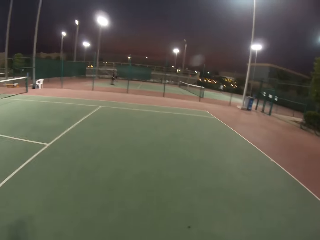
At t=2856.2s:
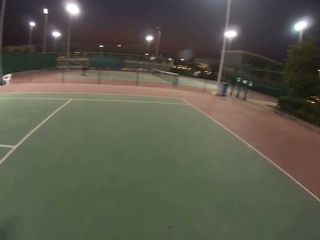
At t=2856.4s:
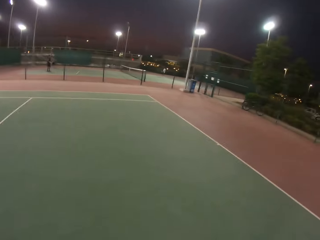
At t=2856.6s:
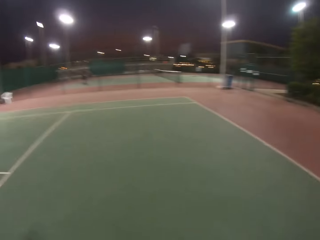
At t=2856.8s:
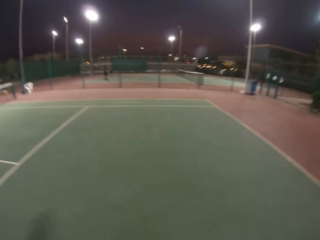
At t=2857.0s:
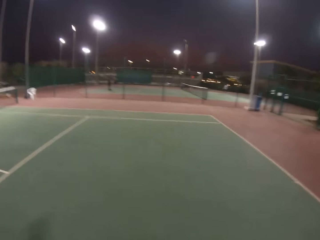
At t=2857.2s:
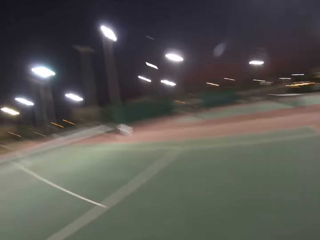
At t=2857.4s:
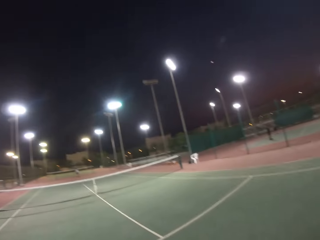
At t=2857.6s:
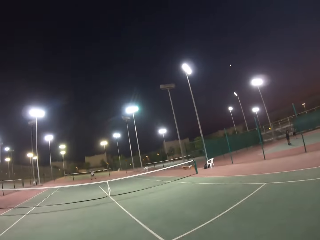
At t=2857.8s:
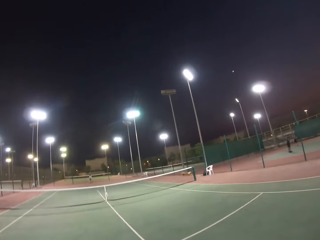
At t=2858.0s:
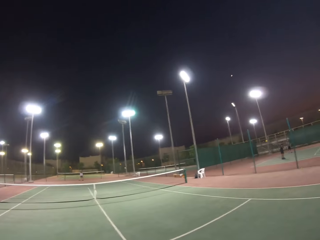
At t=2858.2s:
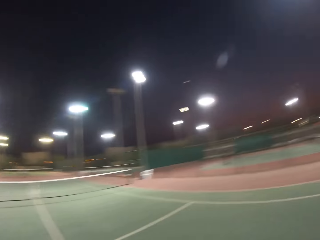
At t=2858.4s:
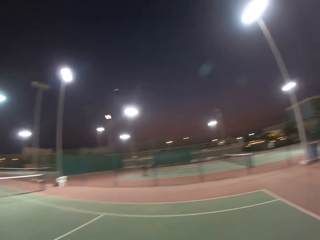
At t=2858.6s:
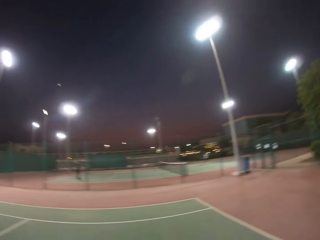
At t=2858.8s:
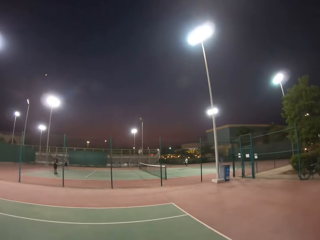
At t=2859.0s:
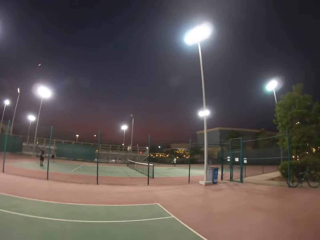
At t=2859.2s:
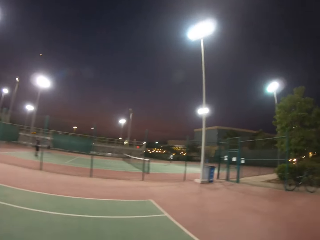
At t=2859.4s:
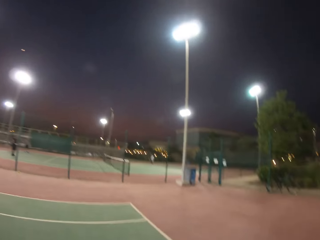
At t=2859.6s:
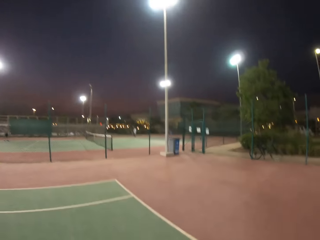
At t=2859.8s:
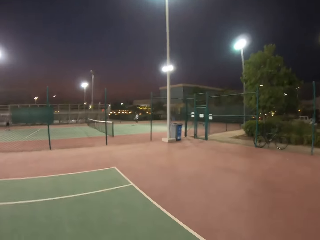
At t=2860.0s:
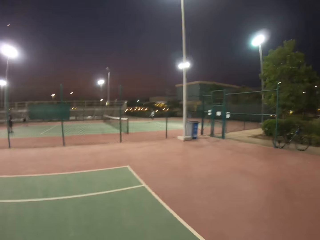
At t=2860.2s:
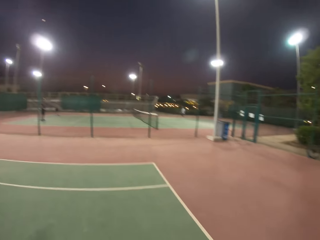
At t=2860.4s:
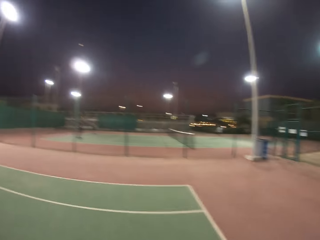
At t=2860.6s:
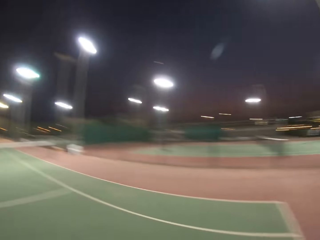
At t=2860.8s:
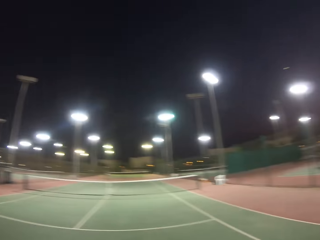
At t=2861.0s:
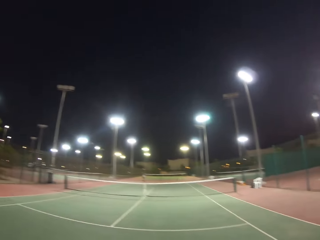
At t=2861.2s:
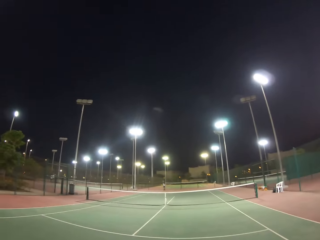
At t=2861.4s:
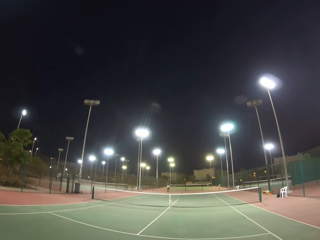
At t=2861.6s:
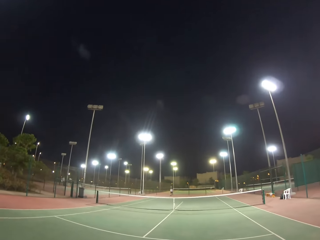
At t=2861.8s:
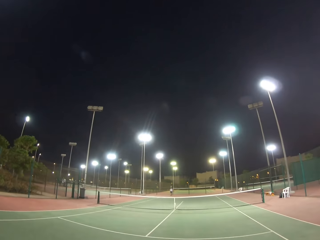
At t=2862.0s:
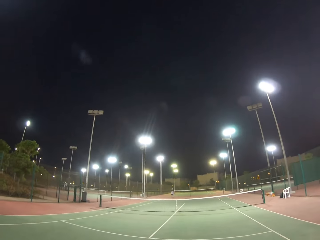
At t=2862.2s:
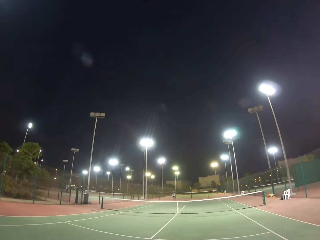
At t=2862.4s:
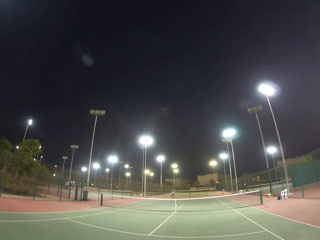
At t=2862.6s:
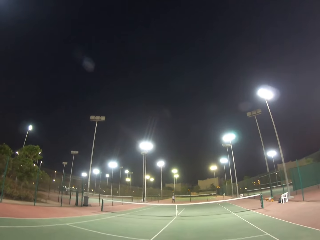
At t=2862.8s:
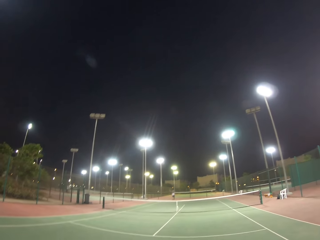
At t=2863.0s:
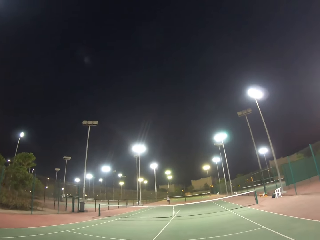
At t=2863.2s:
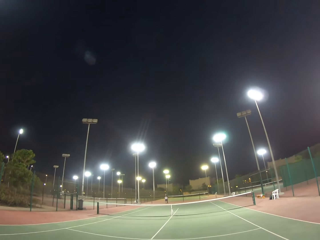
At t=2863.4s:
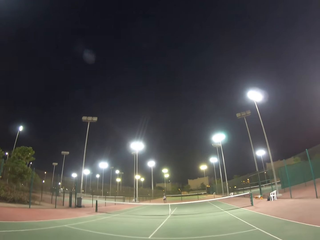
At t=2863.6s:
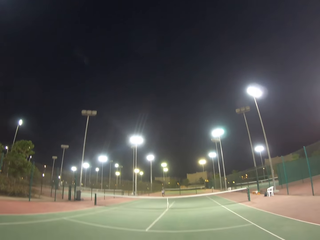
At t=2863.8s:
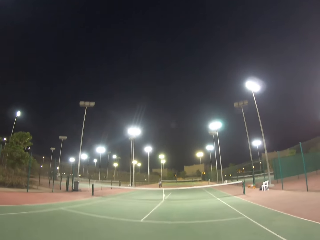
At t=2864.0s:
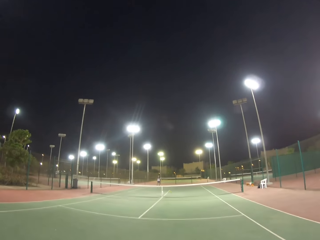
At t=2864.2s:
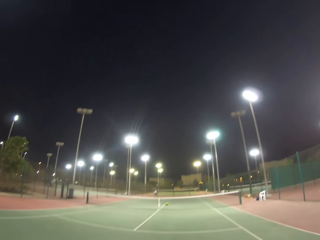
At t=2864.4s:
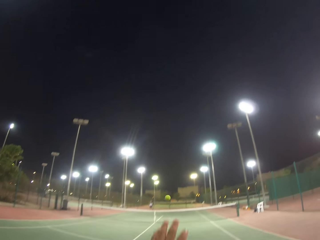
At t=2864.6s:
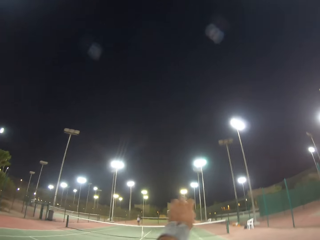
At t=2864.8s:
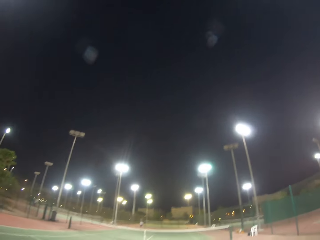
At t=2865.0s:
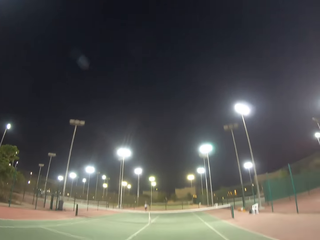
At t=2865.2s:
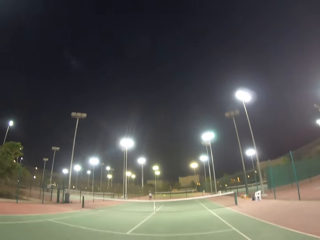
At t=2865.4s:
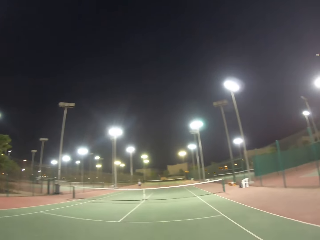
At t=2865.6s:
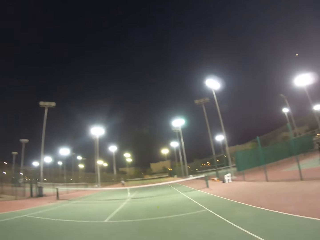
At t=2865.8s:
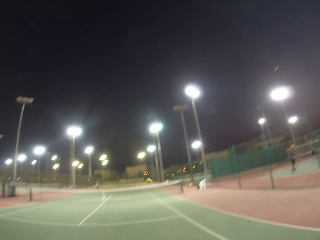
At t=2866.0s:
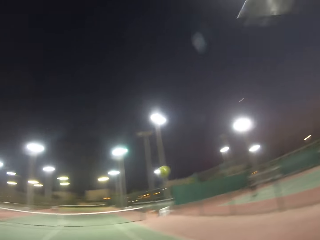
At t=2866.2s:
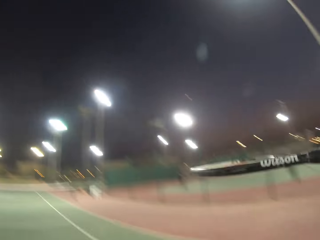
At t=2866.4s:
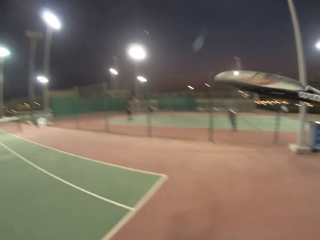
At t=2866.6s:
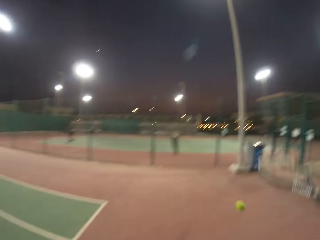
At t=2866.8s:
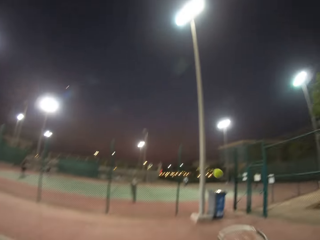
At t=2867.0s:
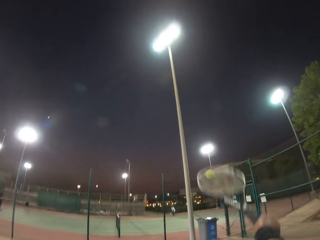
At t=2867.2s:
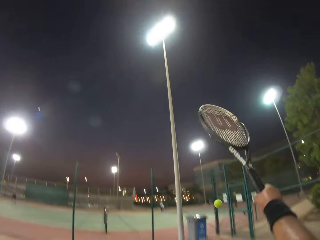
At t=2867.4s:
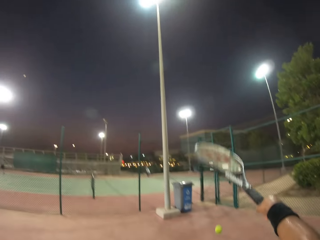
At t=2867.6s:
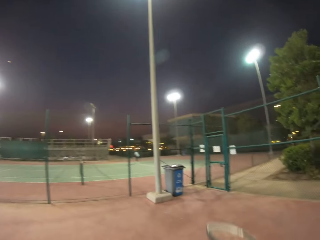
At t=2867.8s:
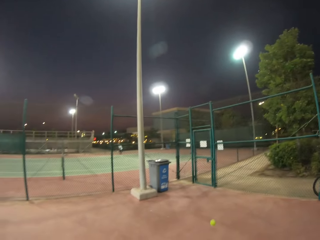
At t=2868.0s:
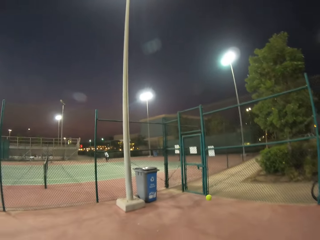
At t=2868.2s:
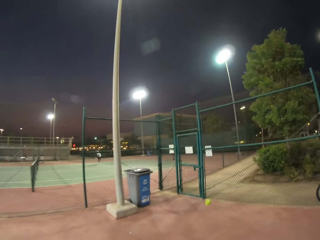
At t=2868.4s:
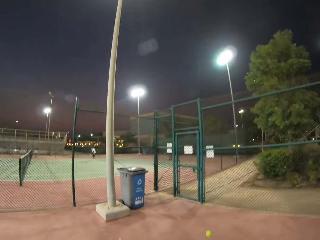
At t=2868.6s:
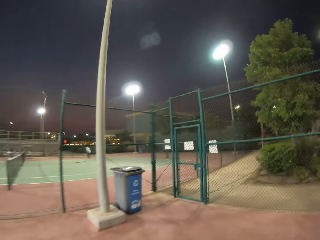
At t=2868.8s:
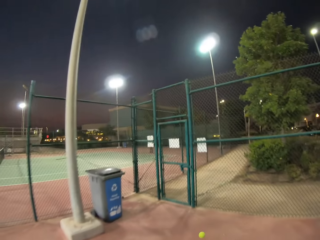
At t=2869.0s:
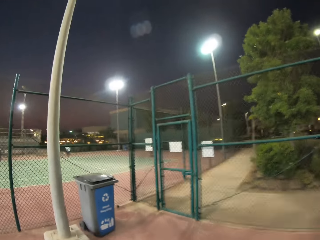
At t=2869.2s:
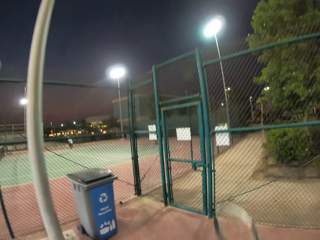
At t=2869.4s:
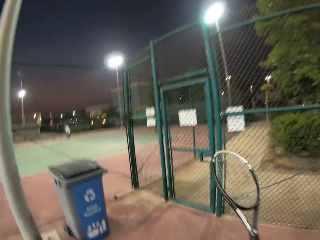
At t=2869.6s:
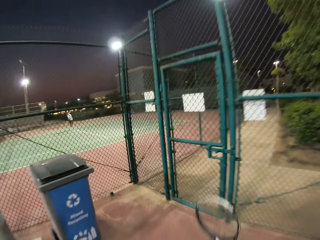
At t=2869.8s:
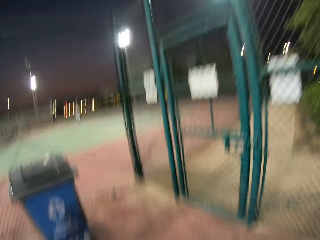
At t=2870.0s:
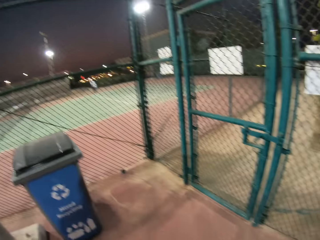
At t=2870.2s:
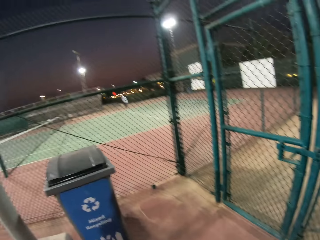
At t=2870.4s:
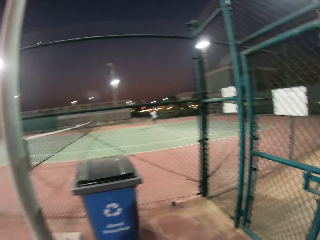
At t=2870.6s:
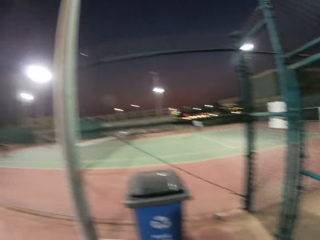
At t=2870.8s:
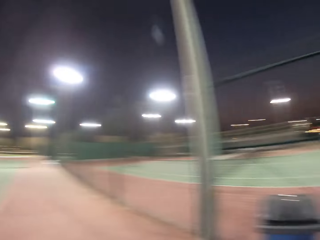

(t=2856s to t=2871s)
The camera wearer walks in the field. They catch a ball. They bounce the ball.

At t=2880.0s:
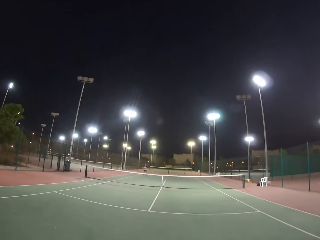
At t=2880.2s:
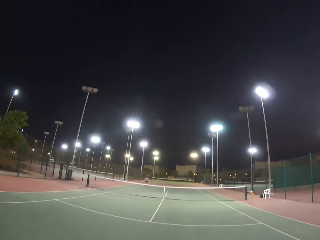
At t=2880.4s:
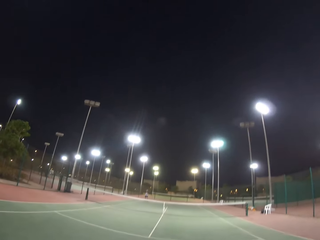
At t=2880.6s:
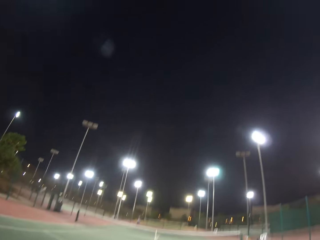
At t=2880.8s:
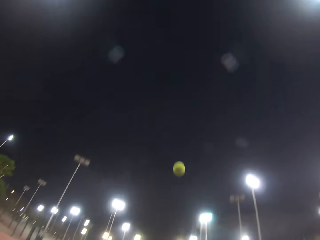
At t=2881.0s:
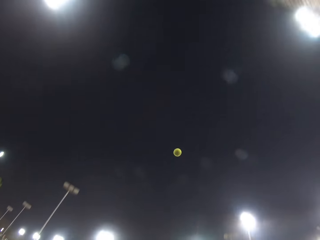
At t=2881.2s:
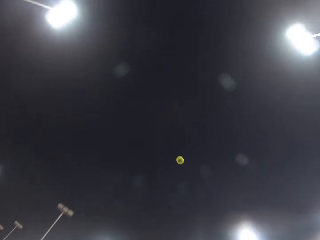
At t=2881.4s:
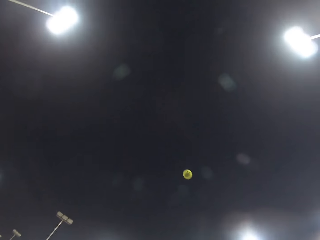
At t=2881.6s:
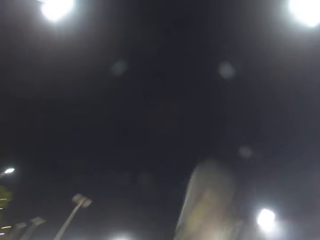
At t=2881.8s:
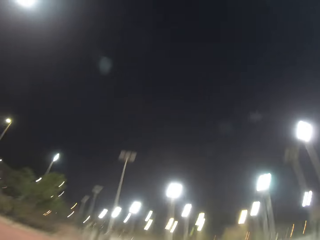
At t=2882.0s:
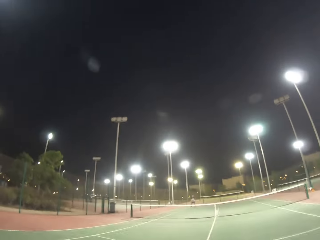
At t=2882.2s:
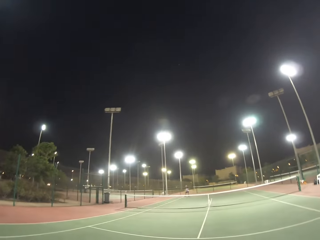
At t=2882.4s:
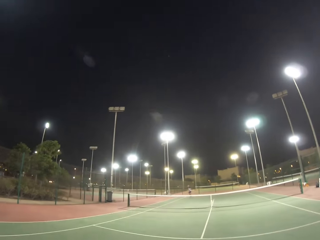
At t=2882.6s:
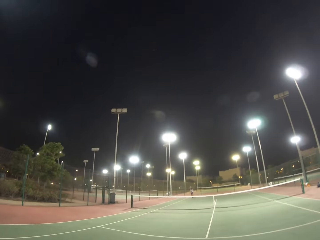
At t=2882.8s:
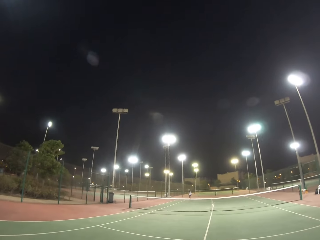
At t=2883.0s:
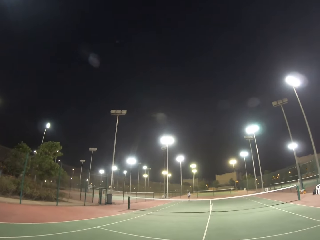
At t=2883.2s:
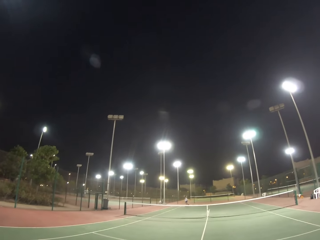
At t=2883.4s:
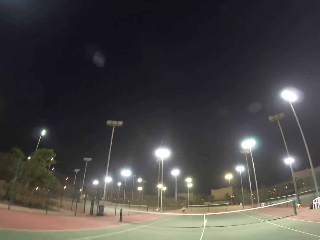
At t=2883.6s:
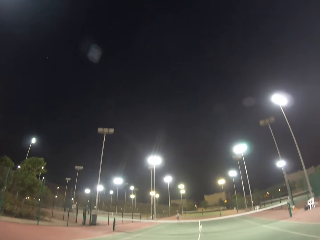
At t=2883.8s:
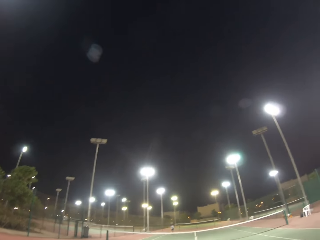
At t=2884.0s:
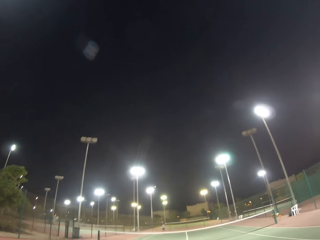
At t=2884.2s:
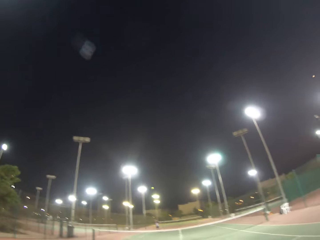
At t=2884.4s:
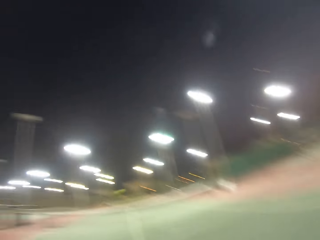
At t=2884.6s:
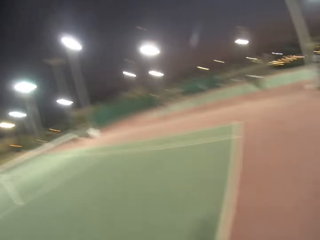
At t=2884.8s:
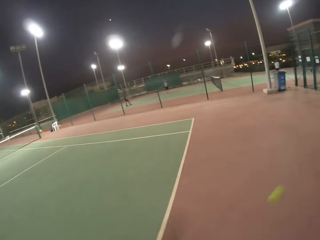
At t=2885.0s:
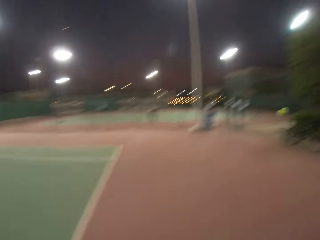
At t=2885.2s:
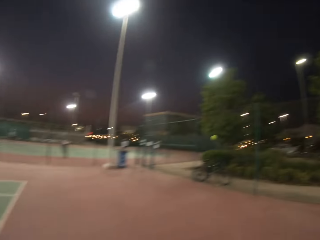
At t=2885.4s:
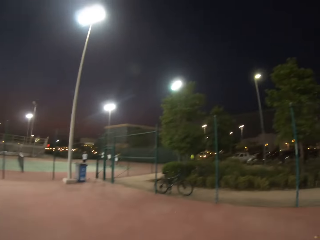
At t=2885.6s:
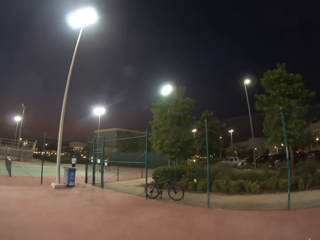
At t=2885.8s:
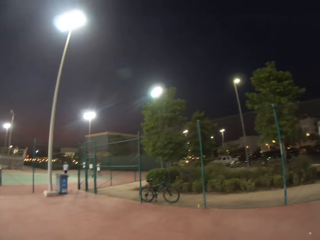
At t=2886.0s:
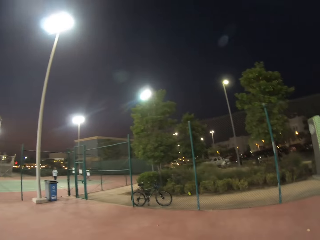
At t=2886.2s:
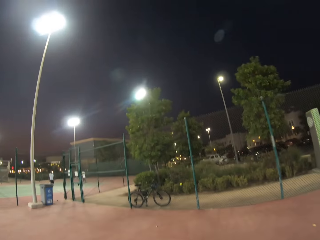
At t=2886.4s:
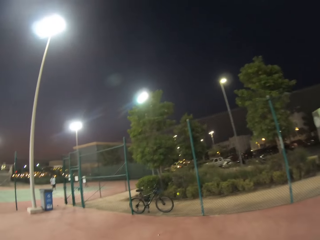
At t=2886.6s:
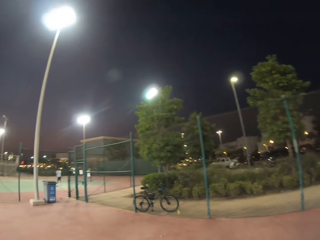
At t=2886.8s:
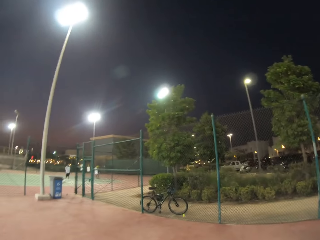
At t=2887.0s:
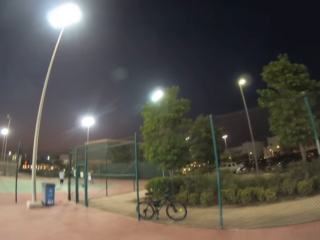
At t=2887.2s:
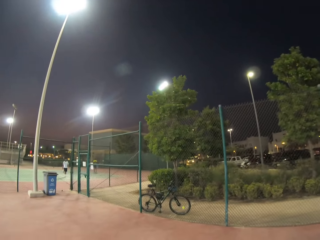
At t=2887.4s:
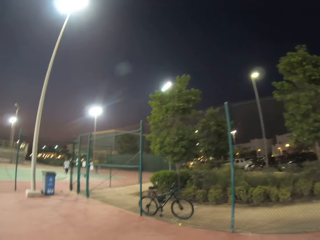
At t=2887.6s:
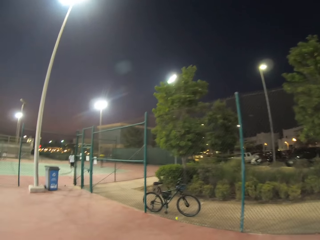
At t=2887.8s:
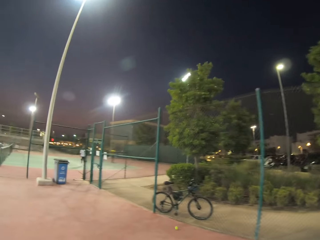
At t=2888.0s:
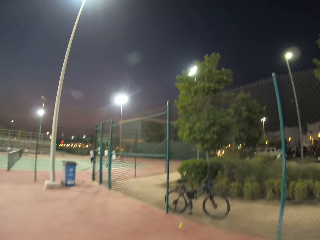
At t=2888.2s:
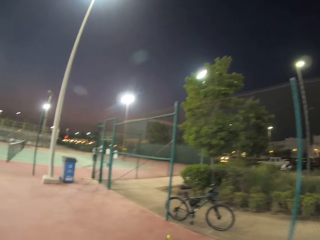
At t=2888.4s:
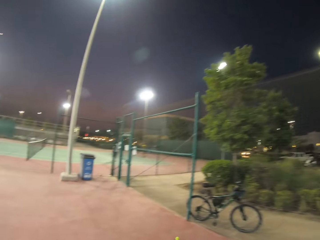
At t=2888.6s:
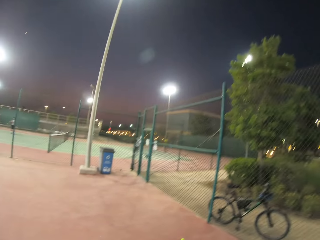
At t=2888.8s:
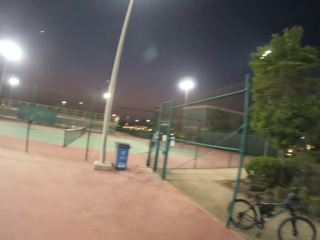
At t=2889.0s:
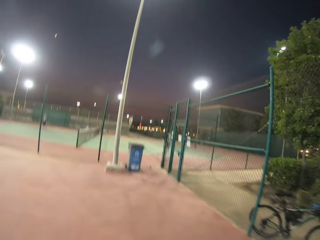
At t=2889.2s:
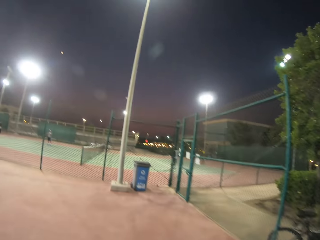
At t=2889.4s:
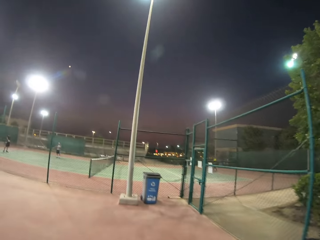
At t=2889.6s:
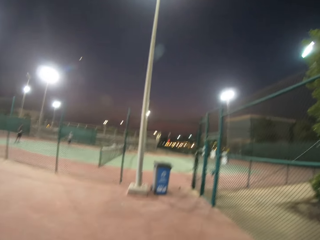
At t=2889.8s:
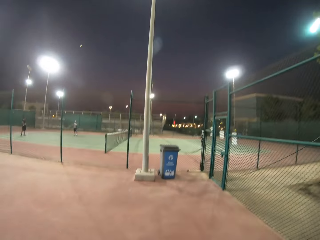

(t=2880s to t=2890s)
The camera wearer throws a ball up and hits the ball. A man hits the ball. The man plays tennis ball. The camera wearer walks in the field.
